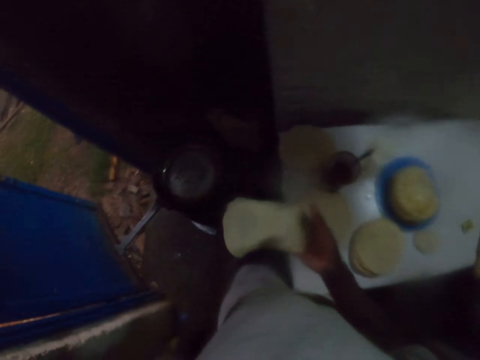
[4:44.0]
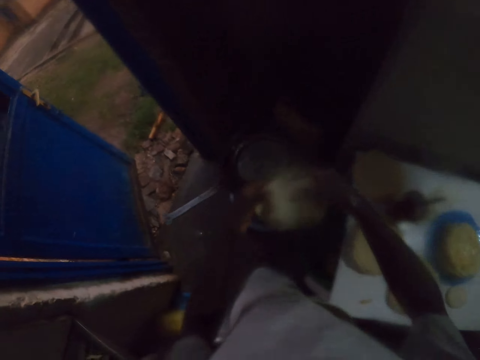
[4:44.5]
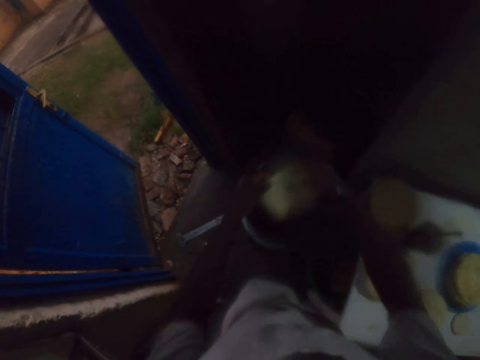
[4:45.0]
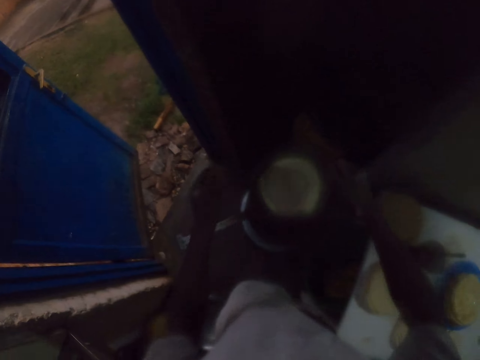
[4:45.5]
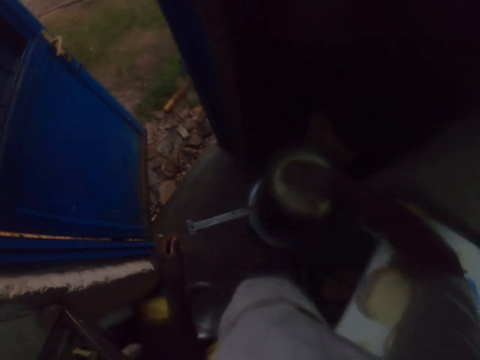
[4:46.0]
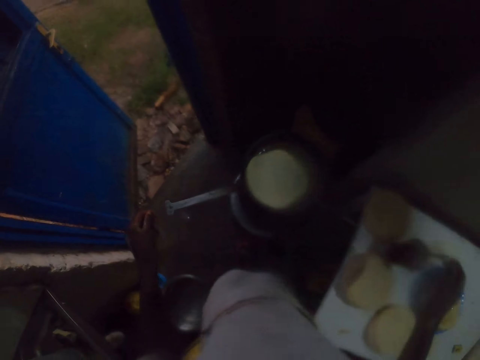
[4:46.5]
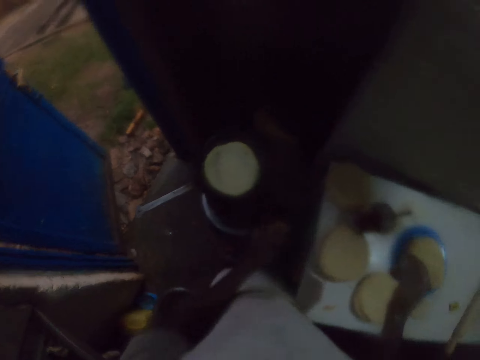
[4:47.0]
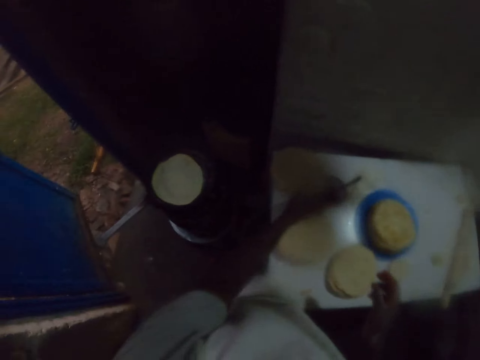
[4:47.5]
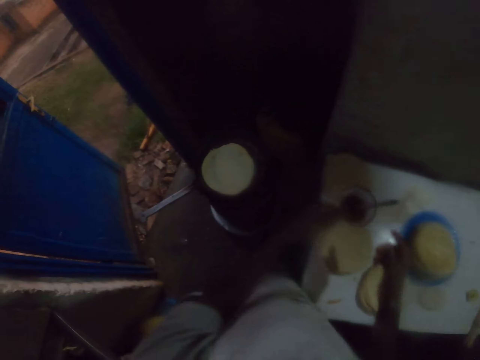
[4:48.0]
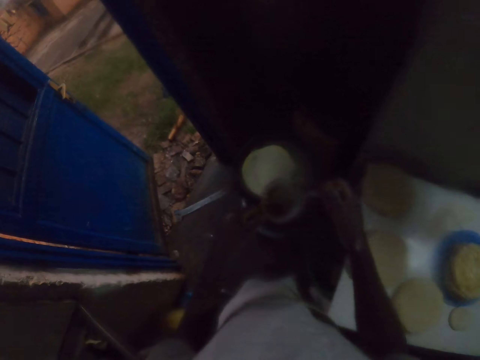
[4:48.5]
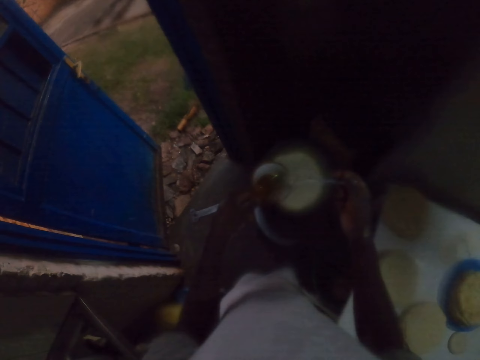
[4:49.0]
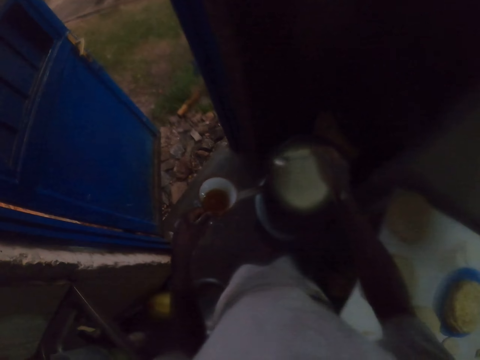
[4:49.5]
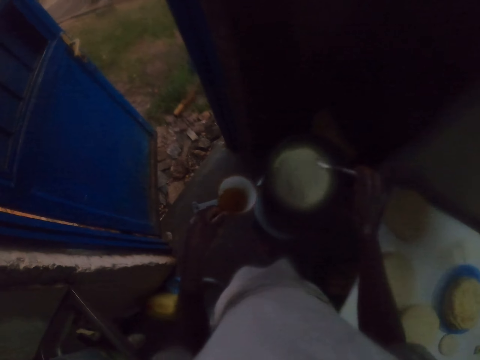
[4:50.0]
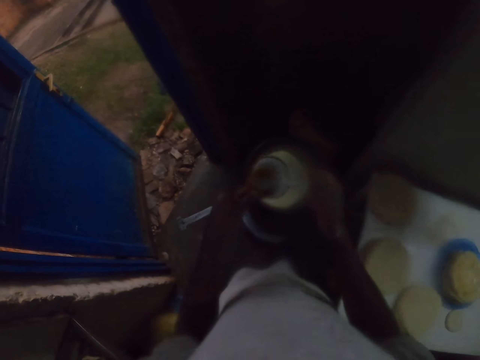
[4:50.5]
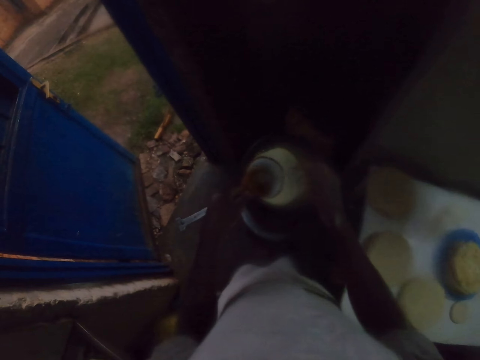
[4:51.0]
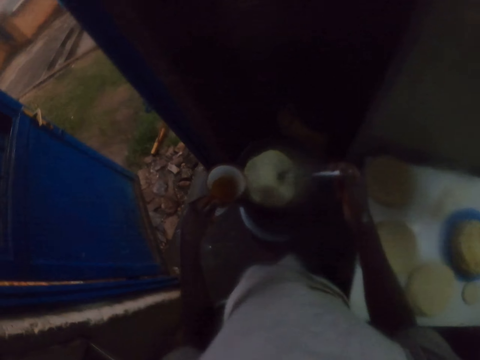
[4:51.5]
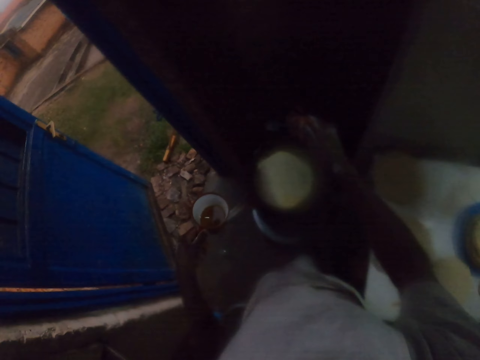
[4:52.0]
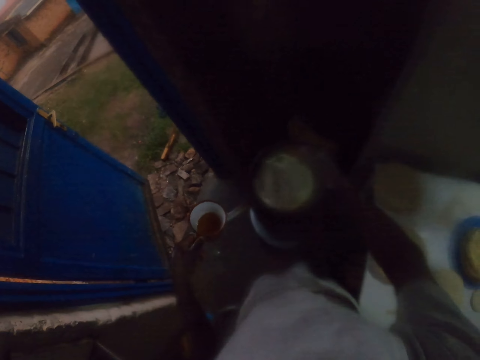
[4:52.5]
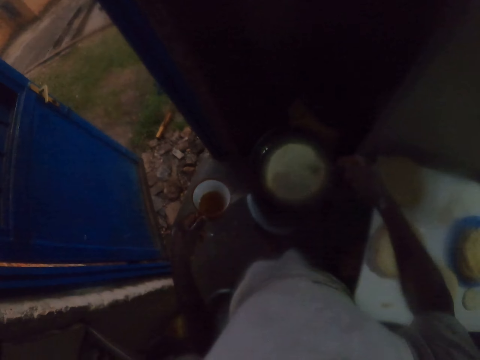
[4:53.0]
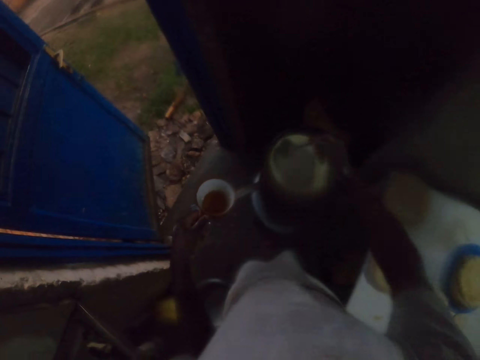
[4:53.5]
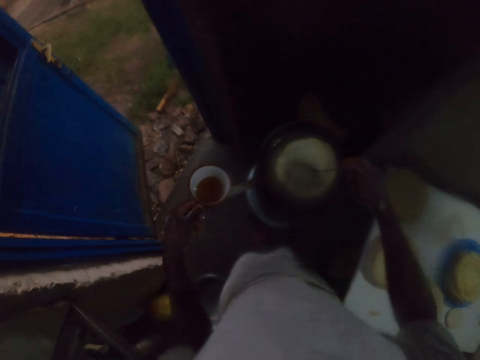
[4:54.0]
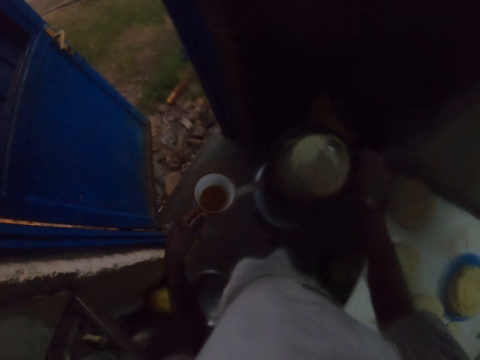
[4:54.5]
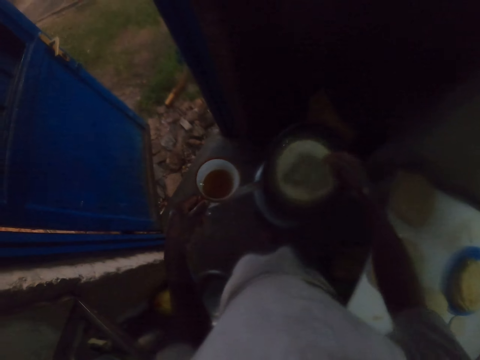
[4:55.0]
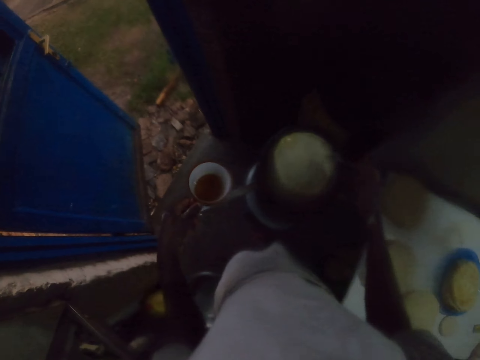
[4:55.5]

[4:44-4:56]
The camera wearer puts a rolled dough in a frying pan. He puts an uncooked chapati on the pan. He spins the chapati on the pan. He picks up a cup from a table with his left hand. He holds a spoon with his right hand. He scoops cooking oil from the cup. He pours the cooking oil on the pan. He scoops the cooking oil from the cup. He pours the cooking oil on the pan. He spins the chapati on the pan with the spoon.

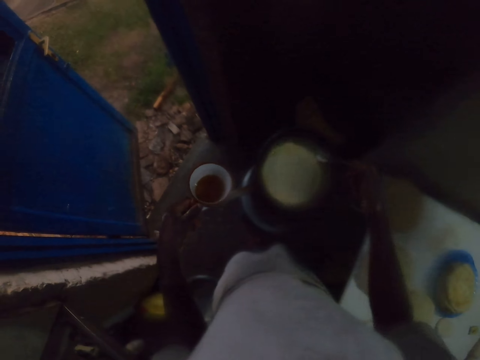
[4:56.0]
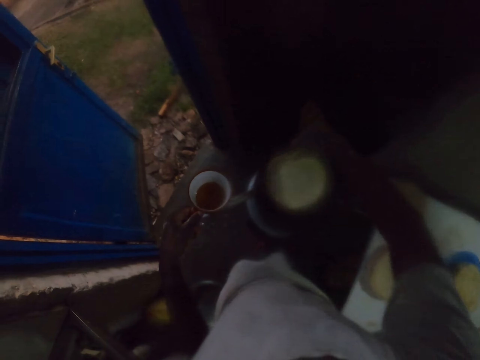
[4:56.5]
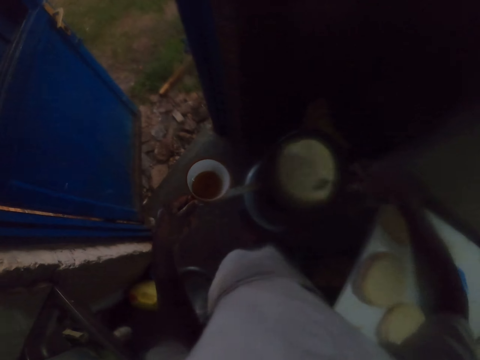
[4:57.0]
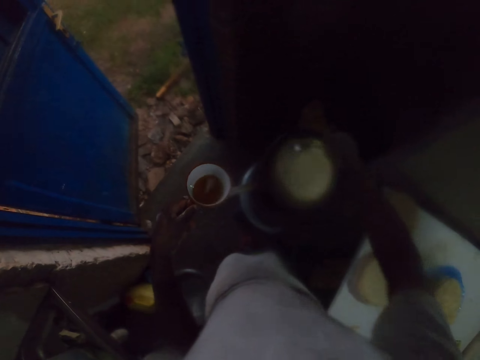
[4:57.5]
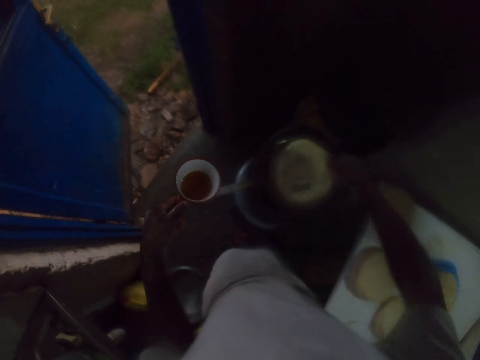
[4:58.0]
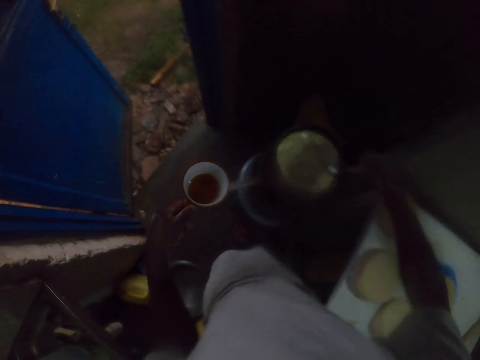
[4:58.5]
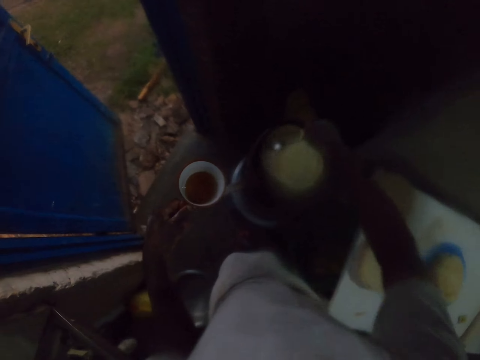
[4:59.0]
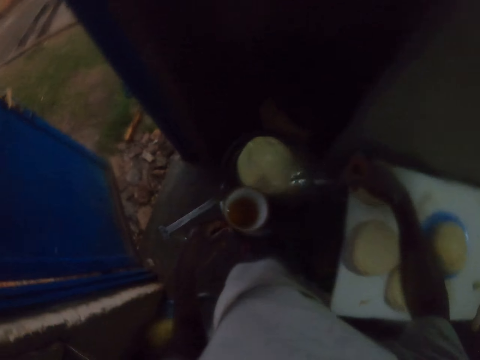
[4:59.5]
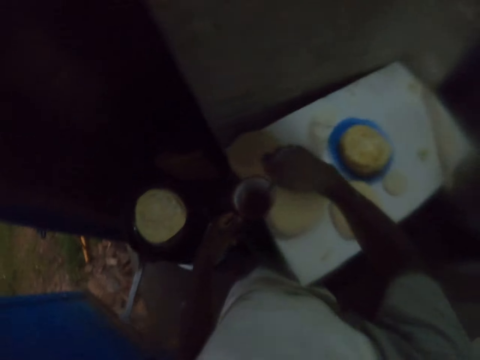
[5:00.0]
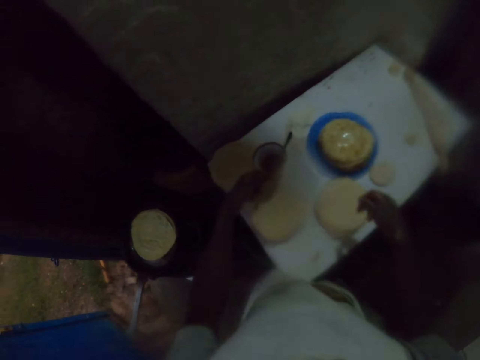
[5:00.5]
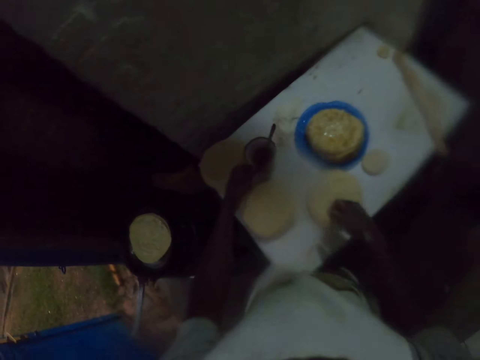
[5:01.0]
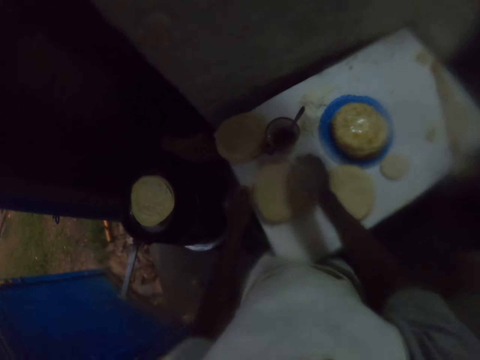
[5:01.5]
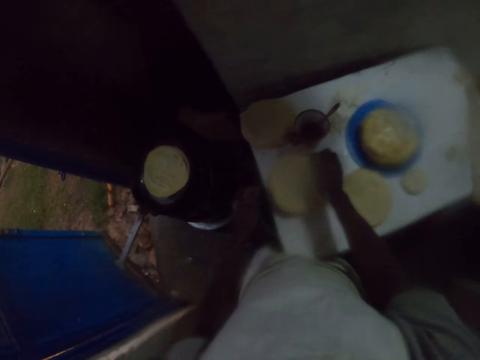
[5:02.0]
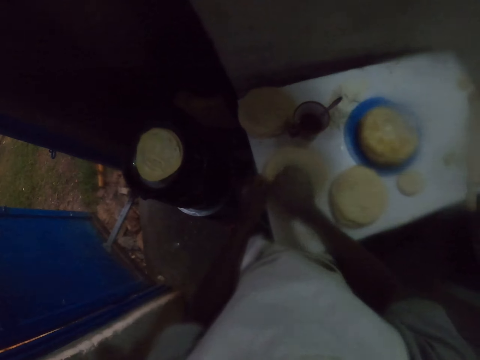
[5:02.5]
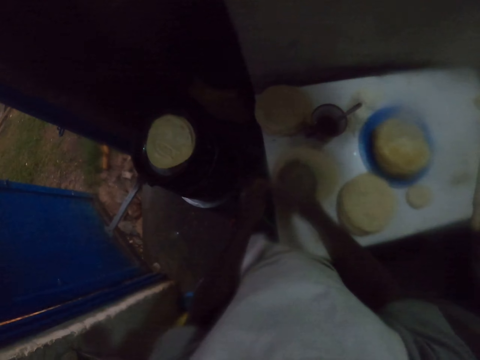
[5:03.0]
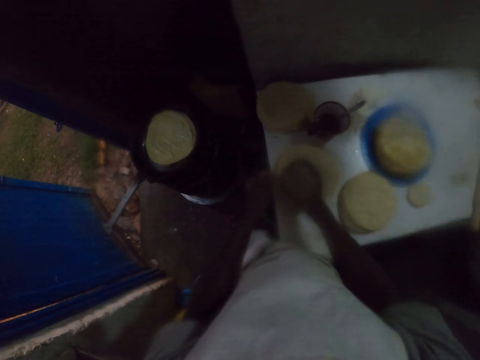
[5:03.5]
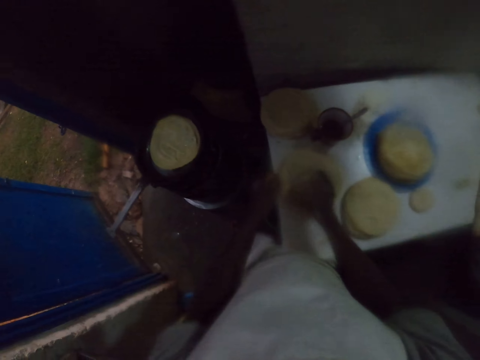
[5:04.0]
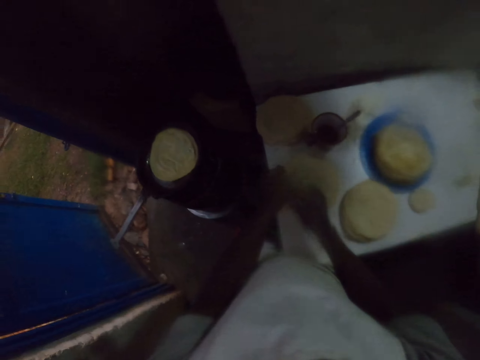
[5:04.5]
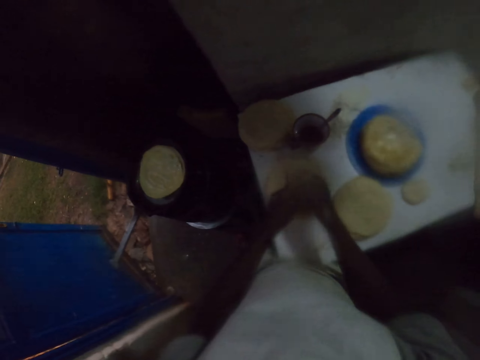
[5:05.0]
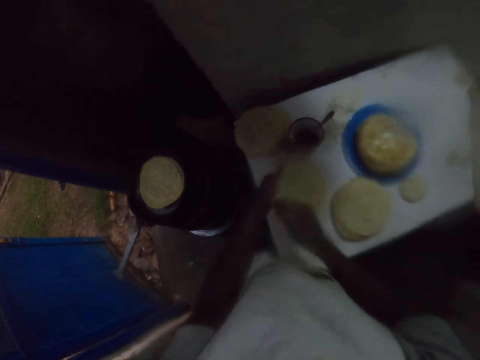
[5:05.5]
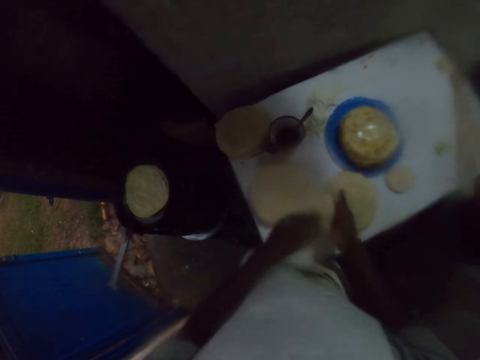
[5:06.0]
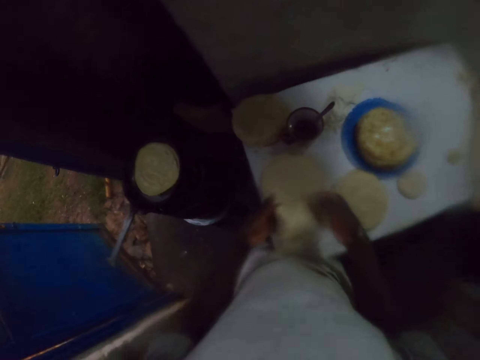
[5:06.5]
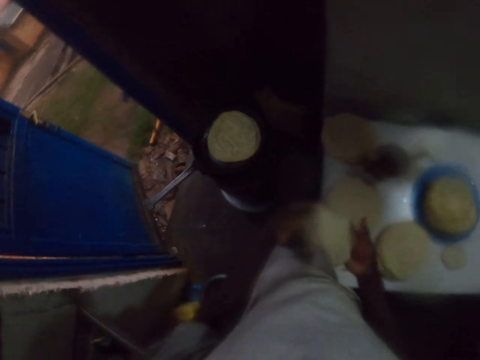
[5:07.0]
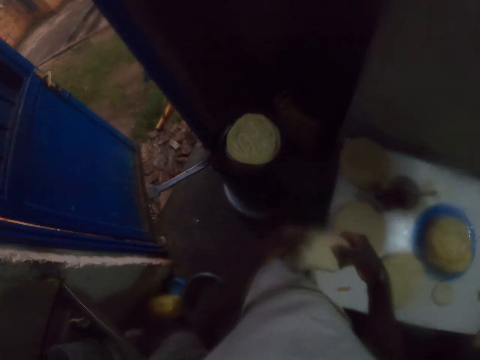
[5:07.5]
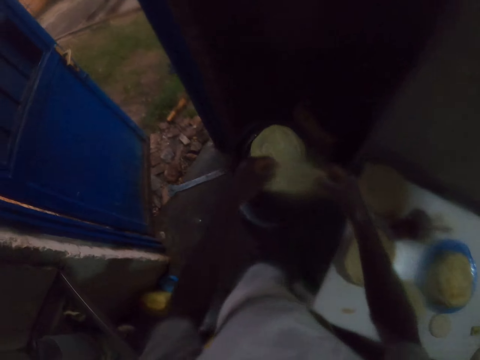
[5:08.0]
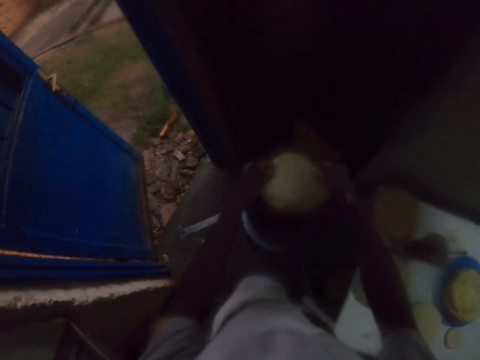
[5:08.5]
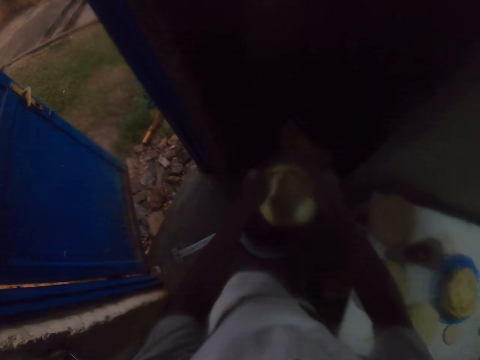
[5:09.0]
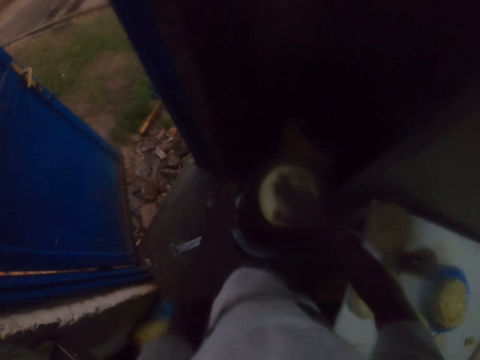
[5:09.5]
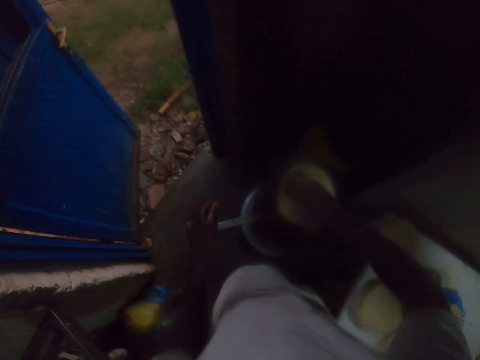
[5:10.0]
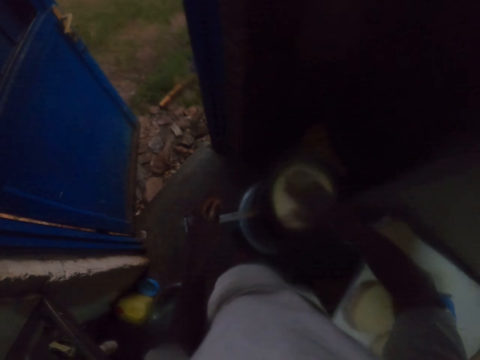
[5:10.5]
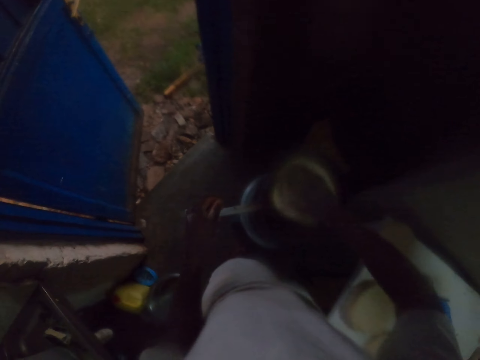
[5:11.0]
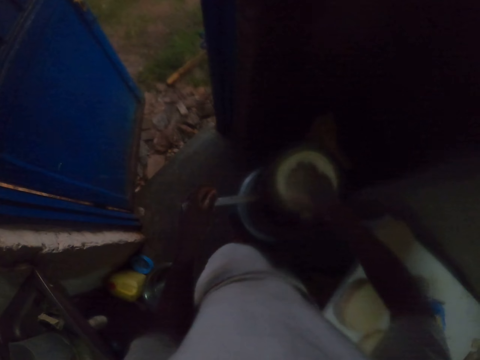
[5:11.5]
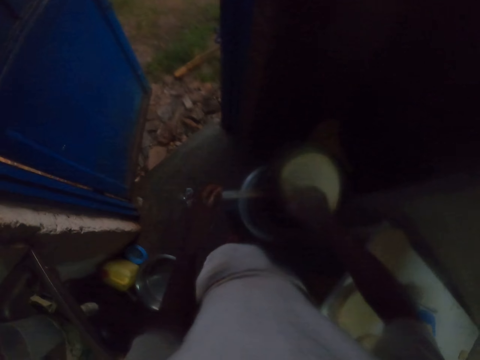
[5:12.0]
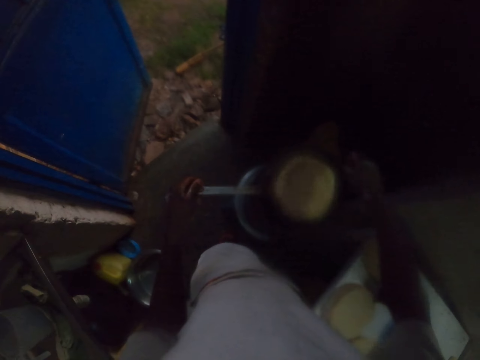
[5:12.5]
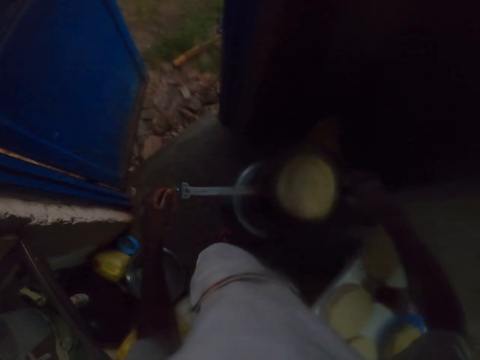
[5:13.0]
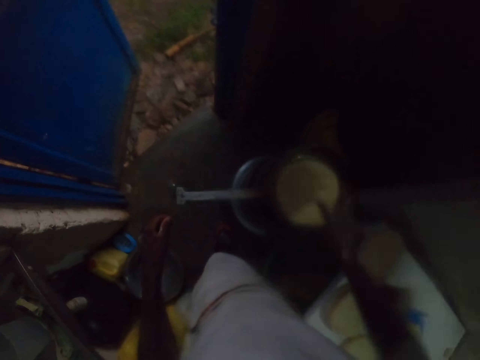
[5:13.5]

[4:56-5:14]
The camera wearer turns a chapati or pastry on a pan. He applies oil on the pastry. He spins the chapati on the pan with a spoon. He puts the spoon in a cup with cooking oil. He puts the cup on a table. He picks an uncooked chapati from the table. He puts the uncooked chapati on the pan. He spins the chapati with his right hand and turns the chapati on the pan.
